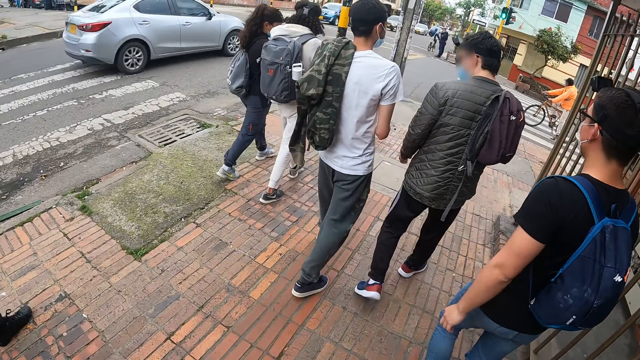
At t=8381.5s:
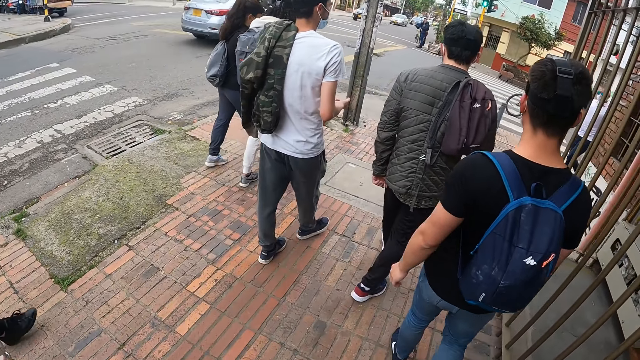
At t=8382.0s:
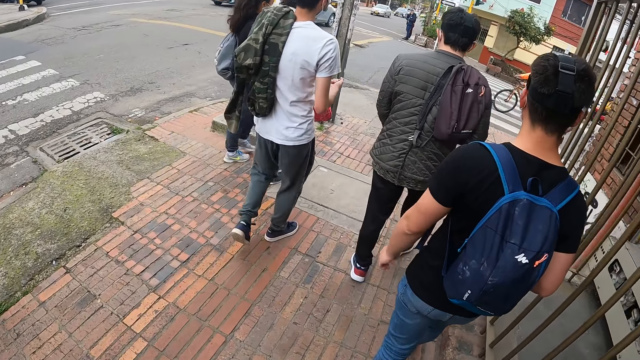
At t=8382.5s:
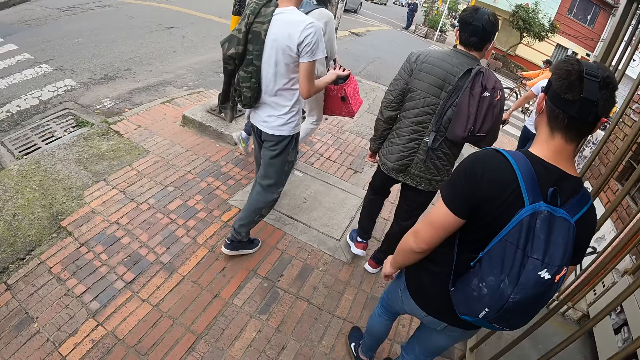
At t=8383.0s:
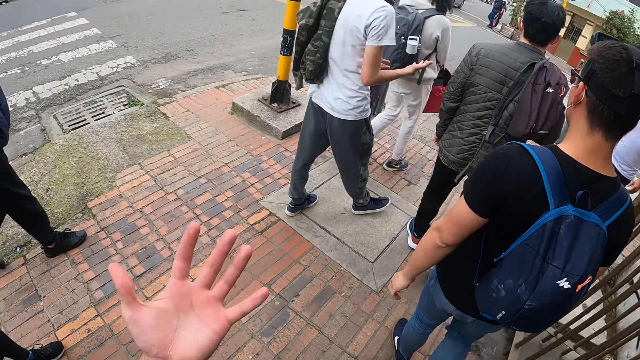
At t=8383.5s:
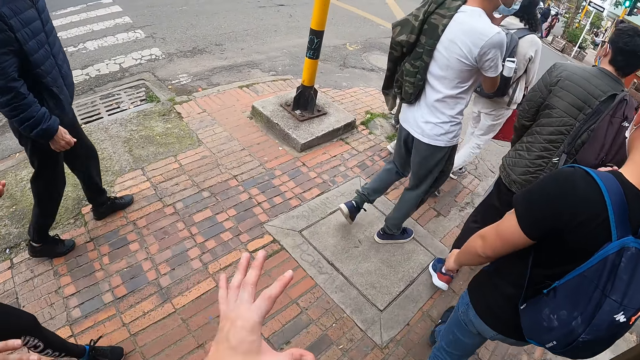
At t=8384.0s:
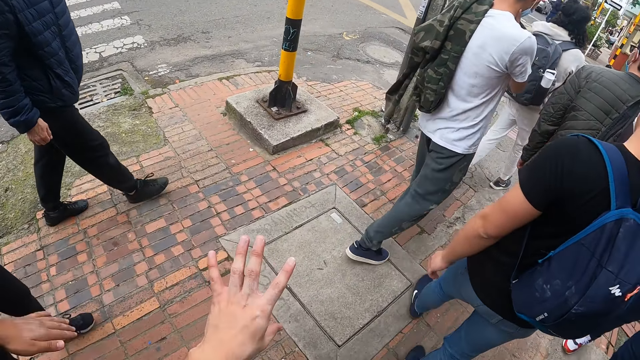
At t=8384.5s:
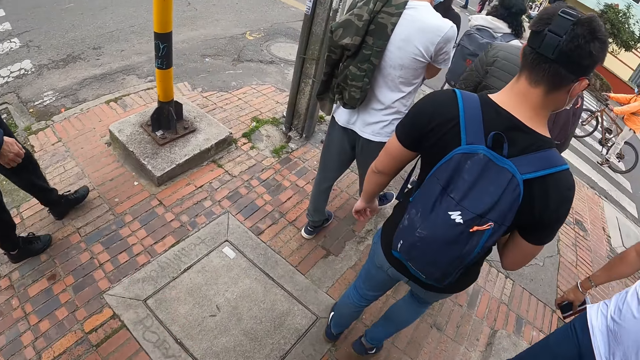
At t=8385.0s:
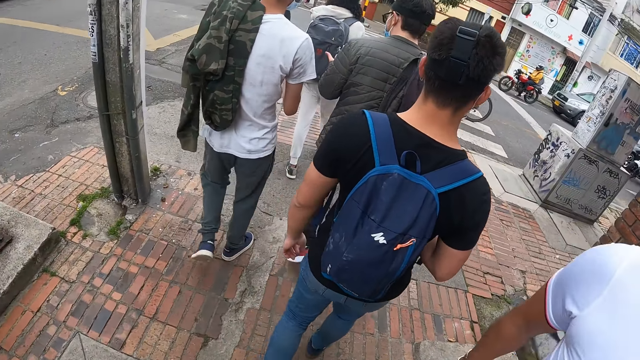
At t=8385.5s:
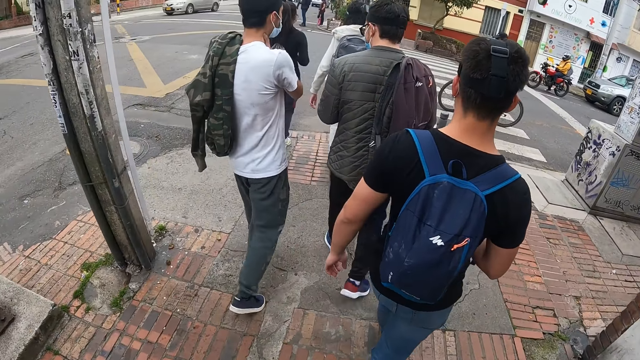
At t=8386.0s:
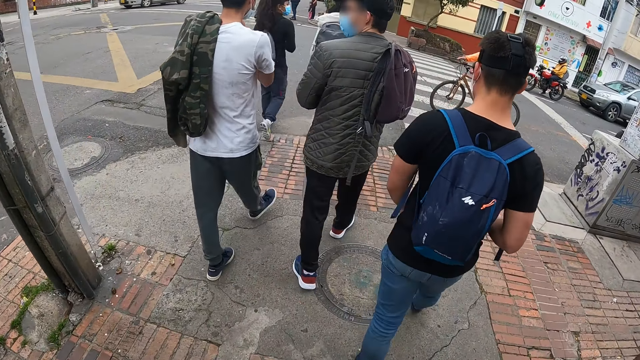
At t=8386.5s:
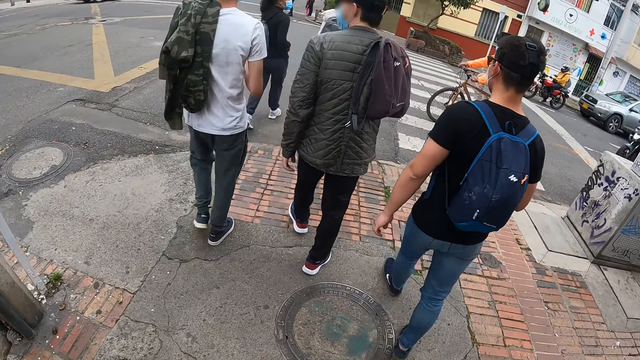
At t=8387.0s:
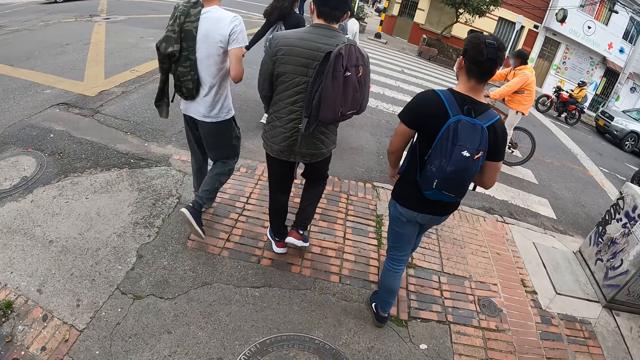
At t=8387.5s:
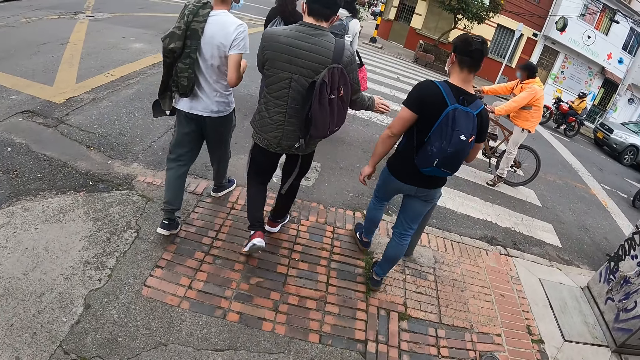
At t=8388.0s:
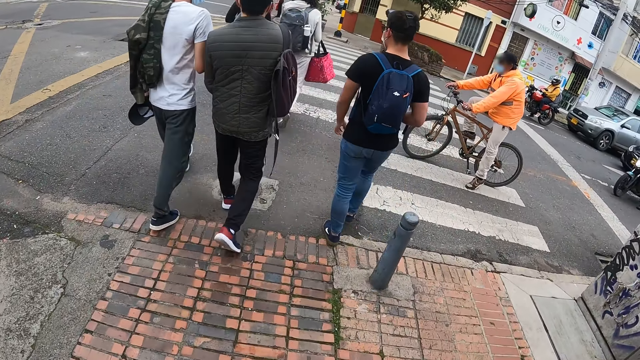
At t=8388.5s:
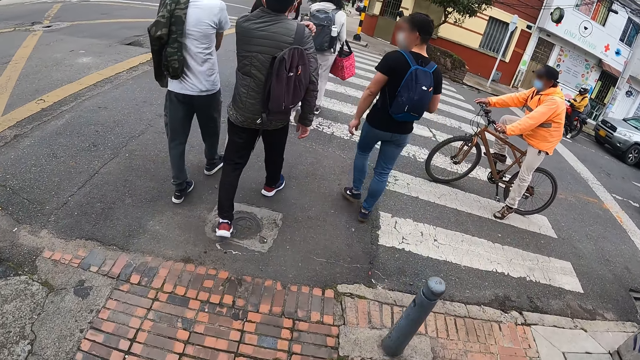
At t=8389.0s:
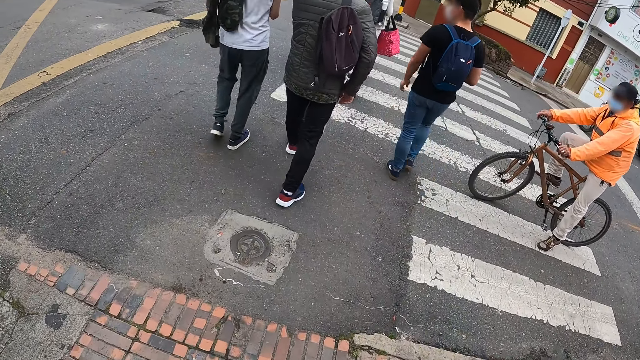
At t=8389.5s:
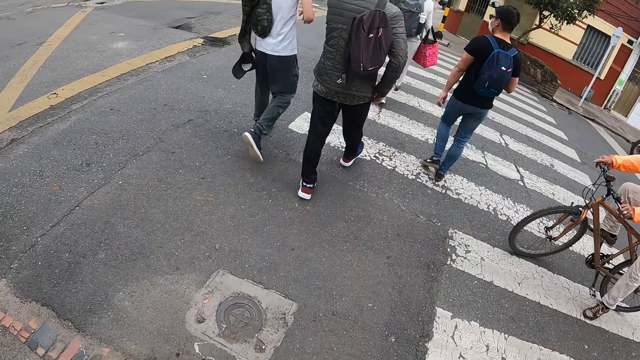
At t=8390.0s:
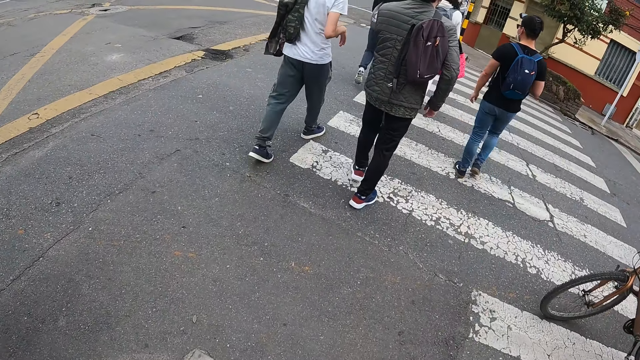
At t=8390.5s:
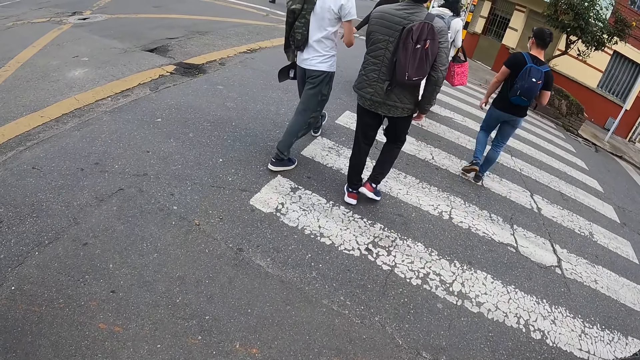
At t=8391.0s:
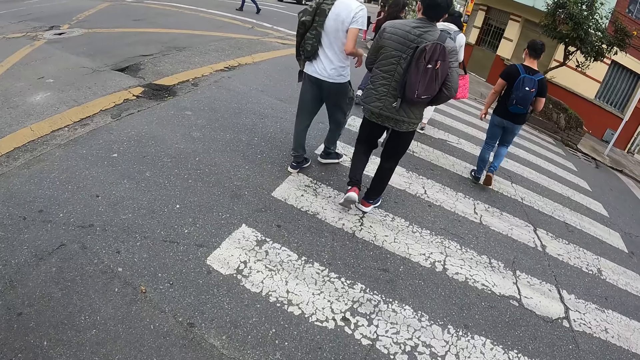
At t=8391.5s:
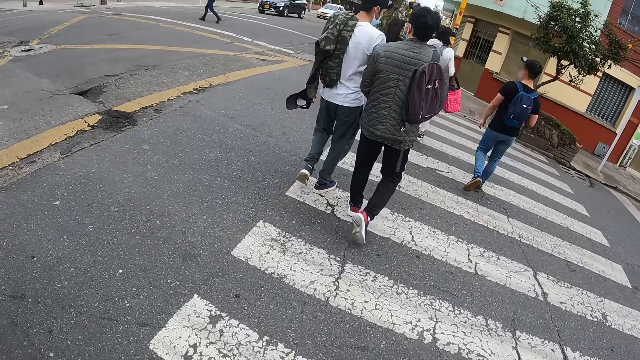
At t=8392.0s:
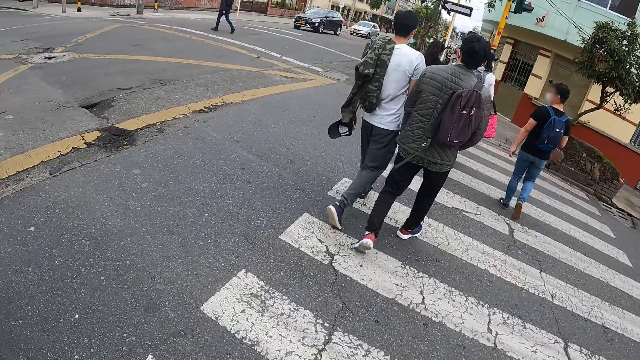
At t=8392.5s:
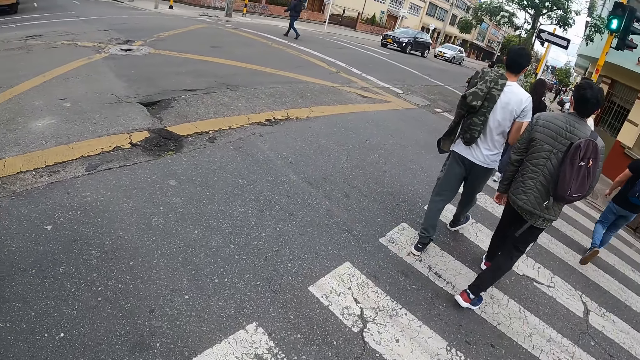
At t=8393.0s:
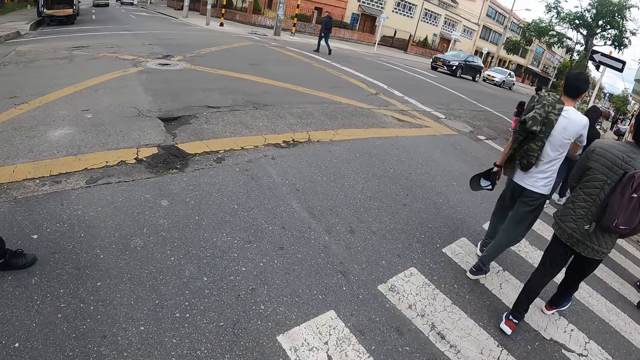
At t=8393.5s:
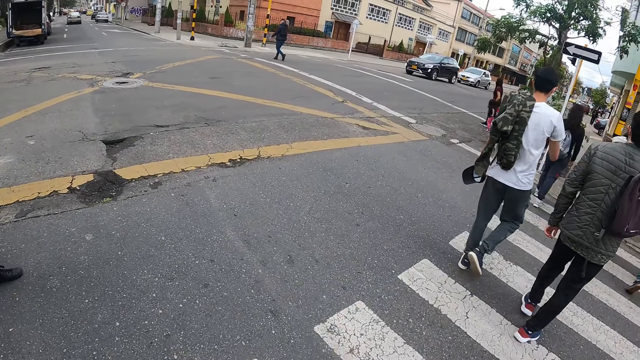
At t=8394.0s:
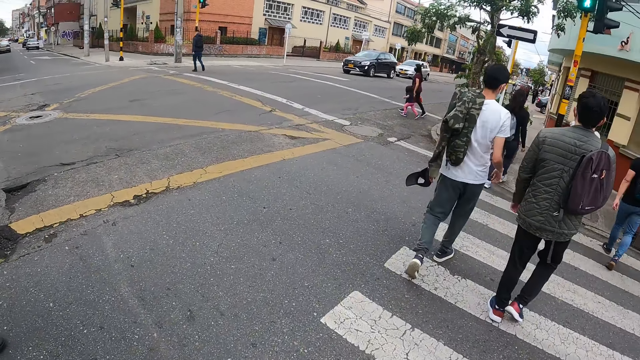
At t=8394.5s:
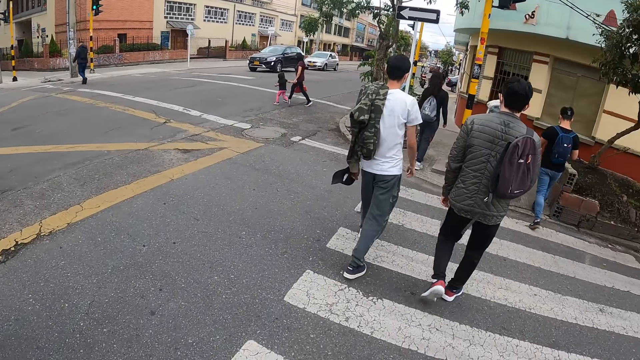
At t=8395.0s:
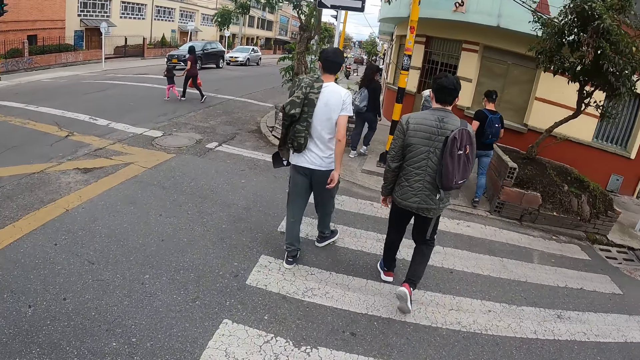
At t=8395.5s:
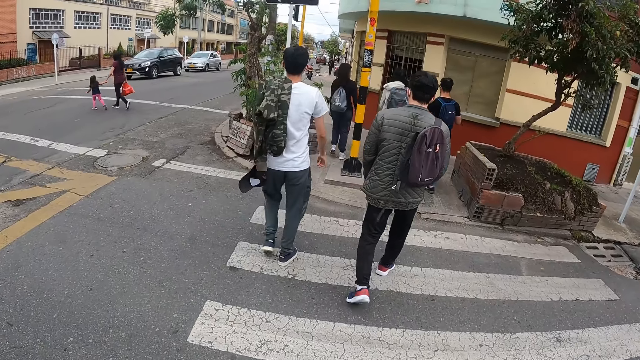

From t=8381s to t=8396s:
A man walks around. The camera wearer examines the hand. They cross a road. Another man crosses the road. A third man crosses the road. A woman crosses the road. The camera wearer walks across the zebra crossing.

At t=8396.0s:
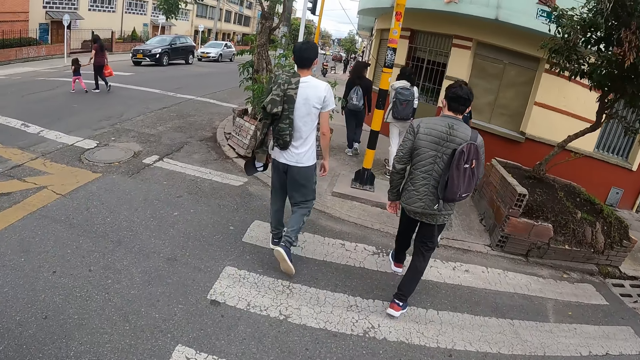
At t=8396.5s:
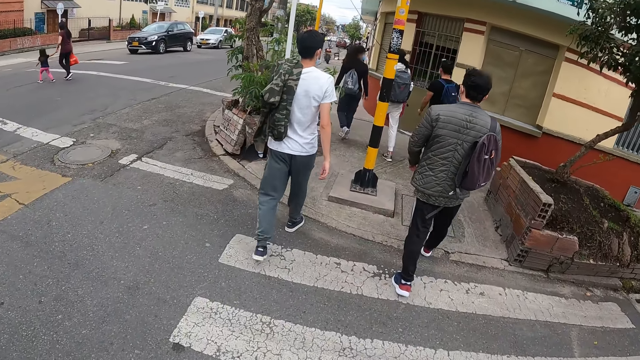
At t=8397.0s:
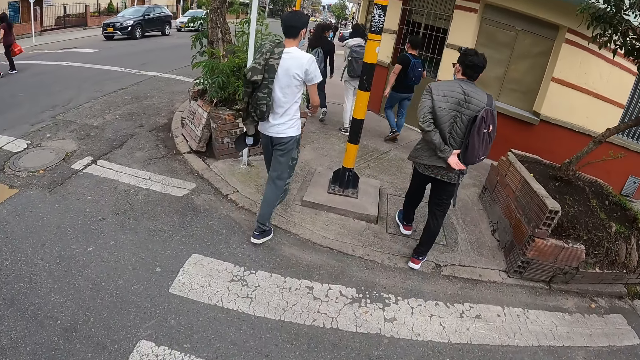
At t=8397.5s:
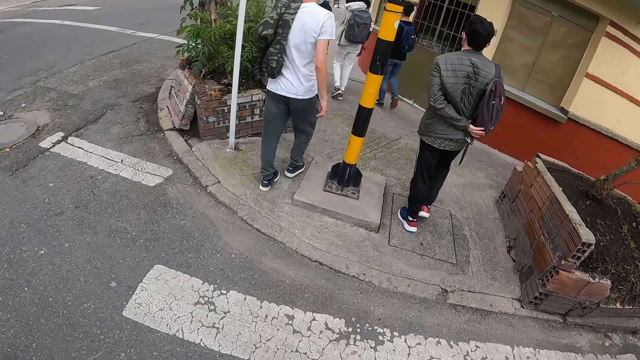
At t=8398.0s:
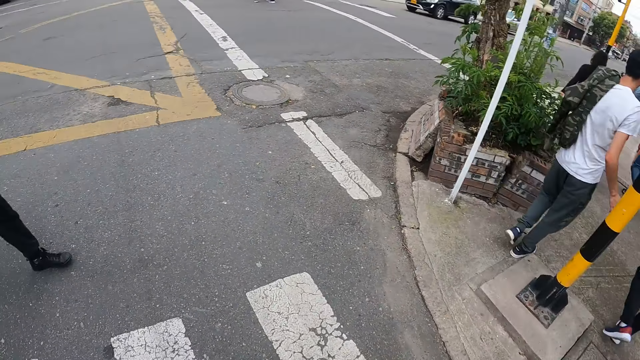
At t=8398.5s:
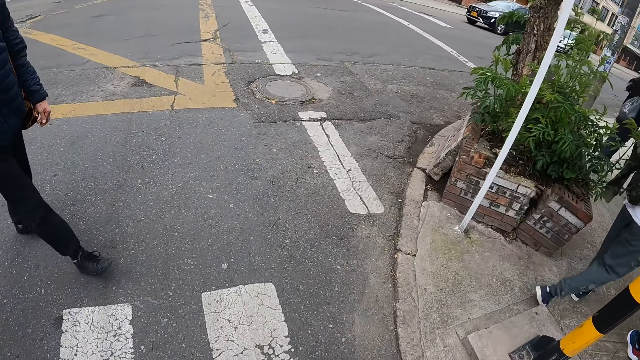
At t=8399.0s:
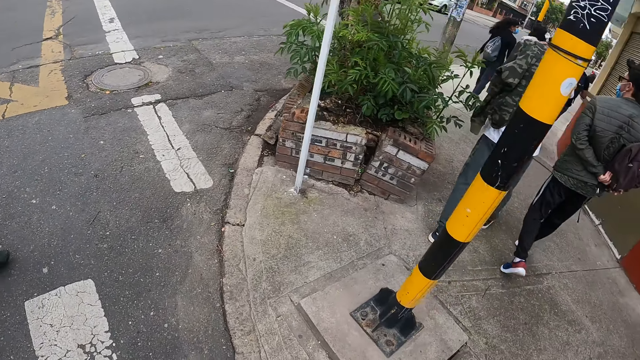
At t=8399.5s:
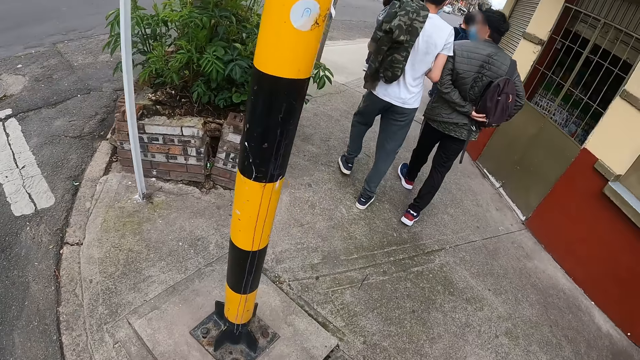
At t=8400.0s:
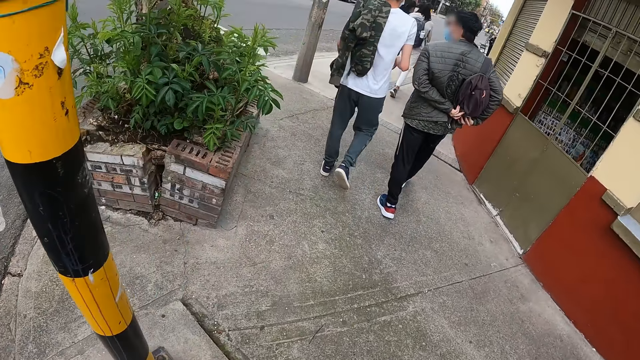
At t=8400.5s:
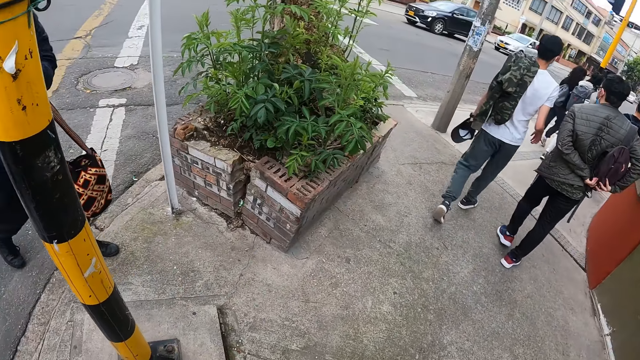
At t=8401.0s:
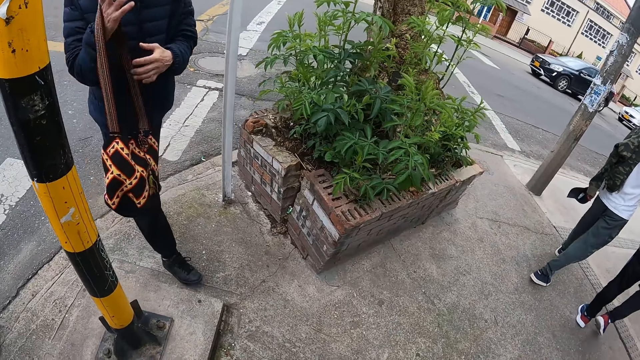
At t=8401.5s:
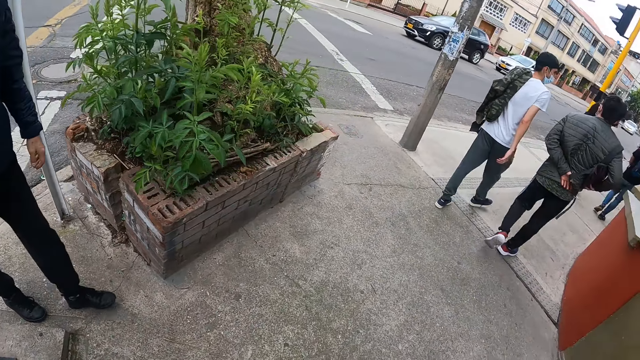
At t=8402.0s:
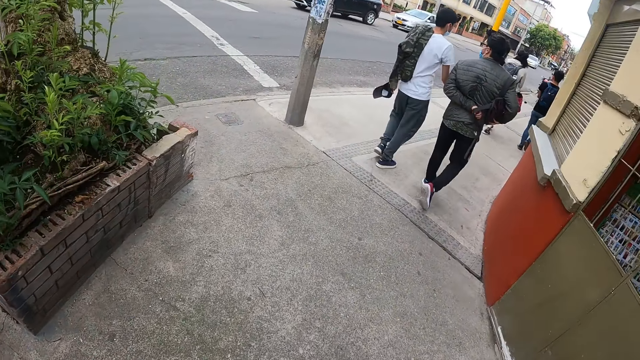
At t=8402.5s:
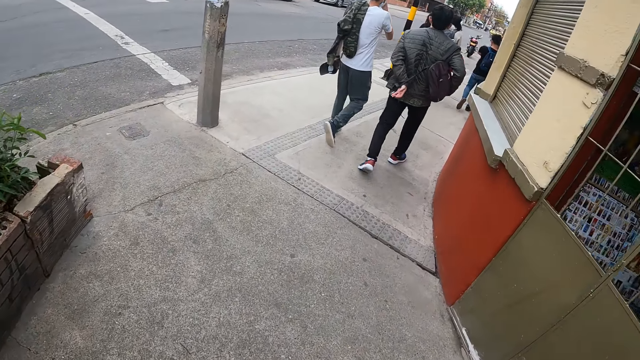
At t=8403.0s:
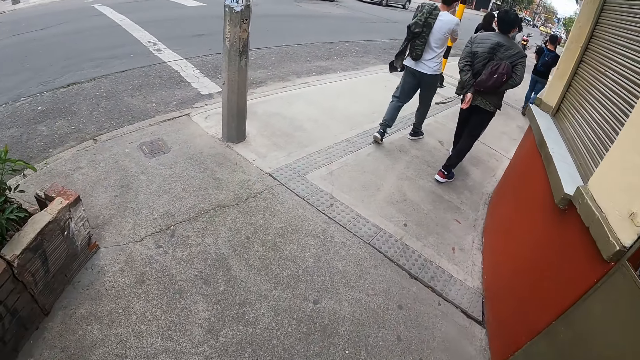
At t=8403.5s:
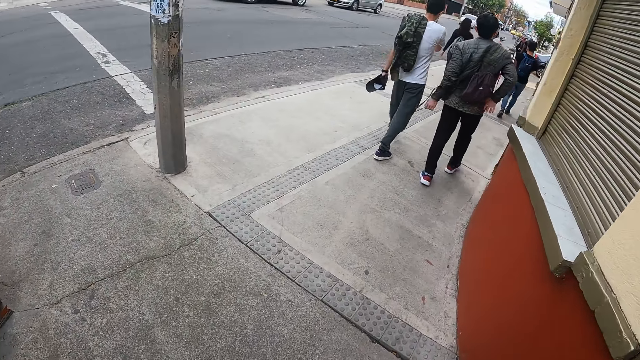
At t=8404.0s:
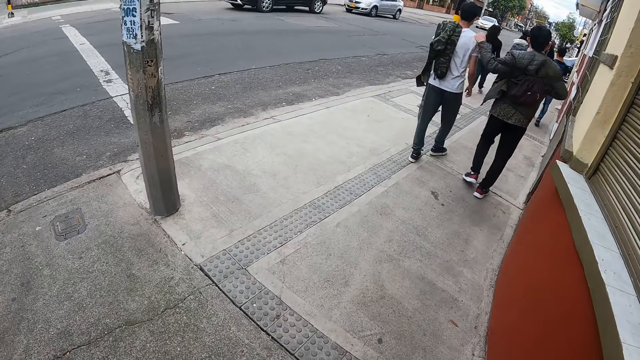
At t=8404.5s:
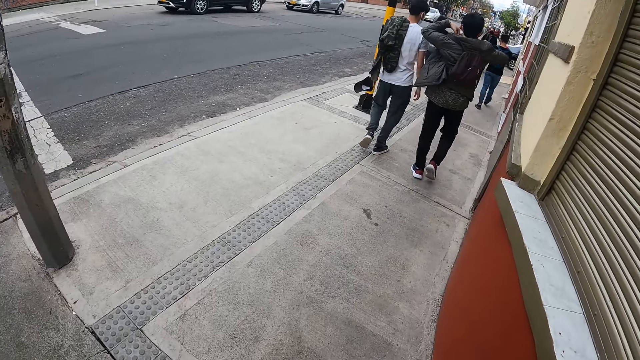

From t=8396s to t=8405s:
The camera wearer looks around. They walk on a pathway. A man walks on the pathway. Another man walks on the pathway. A woman walks on the pathway. The other man passes the bag from his left hand to his right hand and wears the bag on his right shoulder with his right hand.
